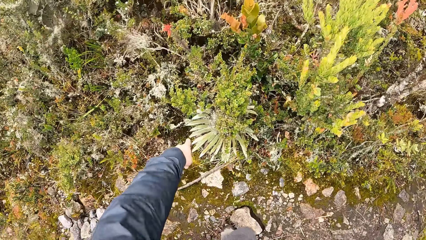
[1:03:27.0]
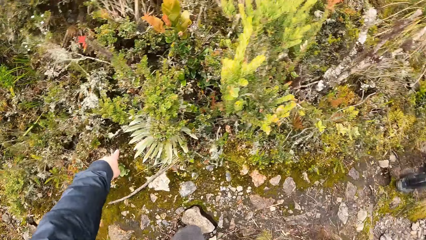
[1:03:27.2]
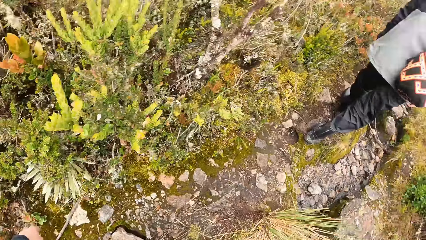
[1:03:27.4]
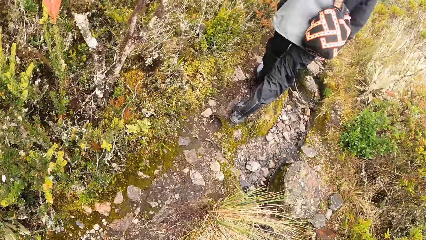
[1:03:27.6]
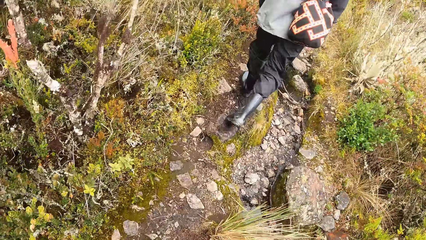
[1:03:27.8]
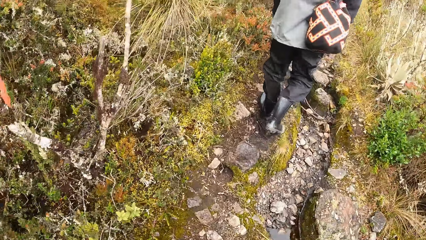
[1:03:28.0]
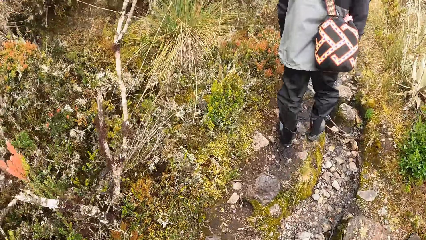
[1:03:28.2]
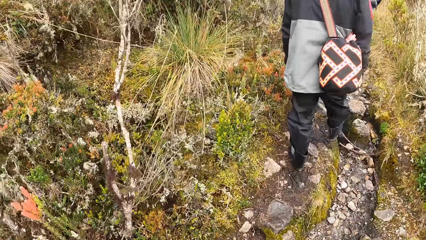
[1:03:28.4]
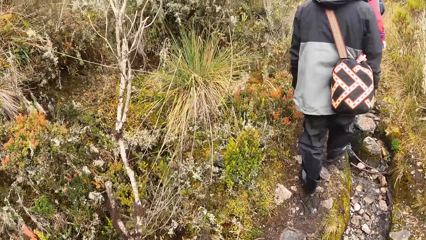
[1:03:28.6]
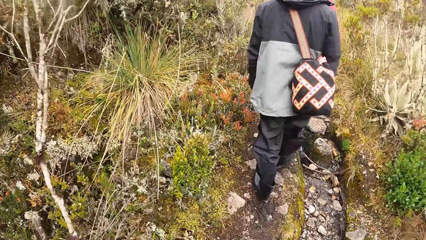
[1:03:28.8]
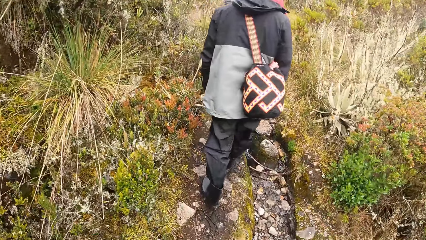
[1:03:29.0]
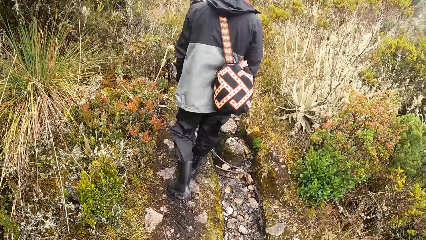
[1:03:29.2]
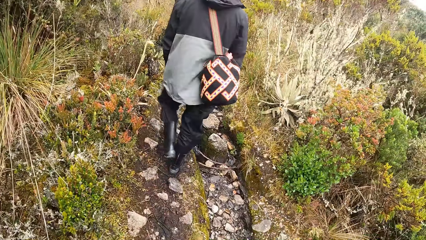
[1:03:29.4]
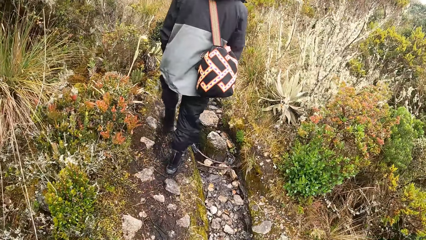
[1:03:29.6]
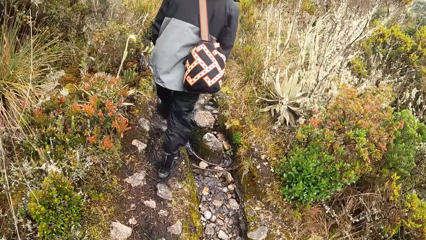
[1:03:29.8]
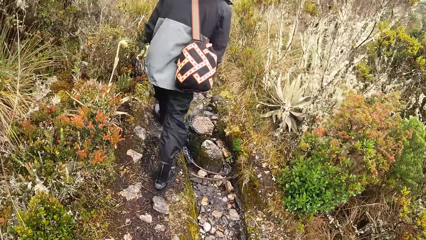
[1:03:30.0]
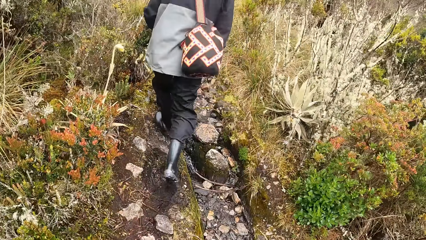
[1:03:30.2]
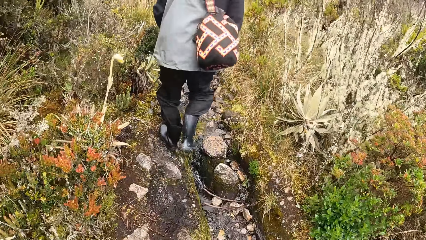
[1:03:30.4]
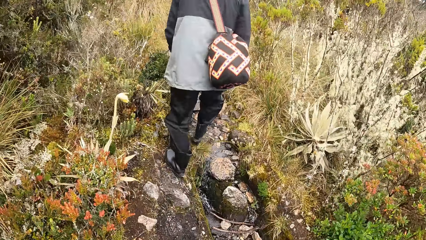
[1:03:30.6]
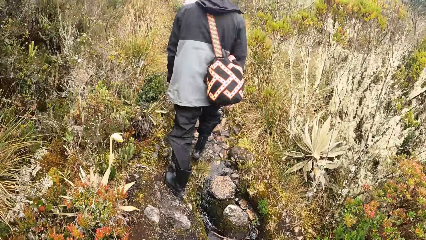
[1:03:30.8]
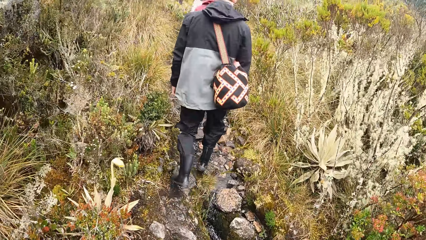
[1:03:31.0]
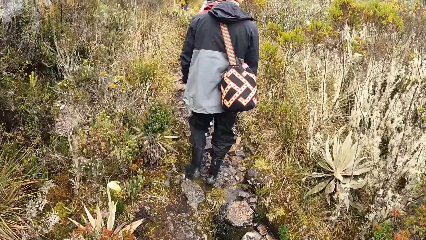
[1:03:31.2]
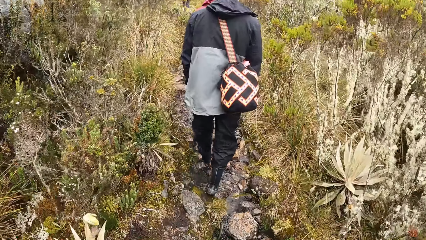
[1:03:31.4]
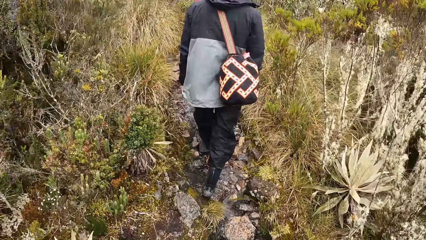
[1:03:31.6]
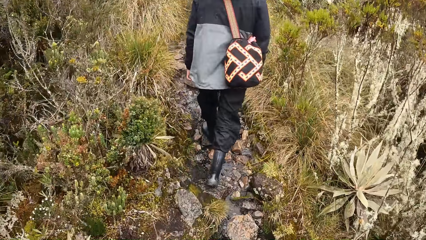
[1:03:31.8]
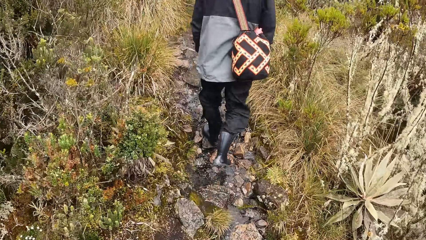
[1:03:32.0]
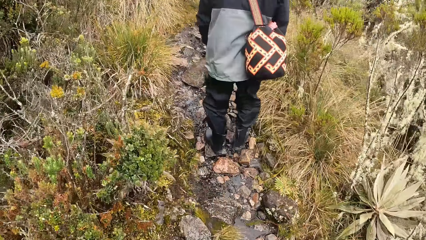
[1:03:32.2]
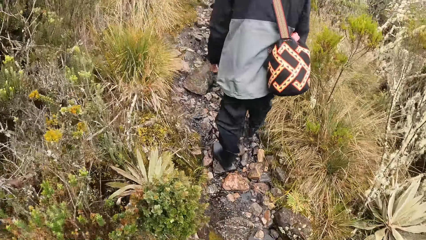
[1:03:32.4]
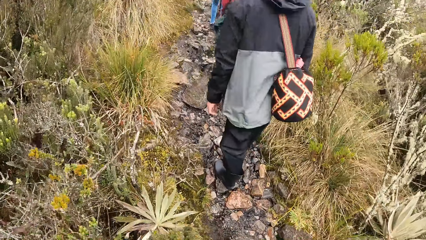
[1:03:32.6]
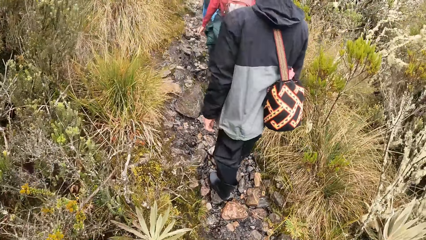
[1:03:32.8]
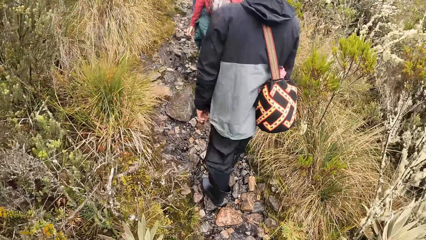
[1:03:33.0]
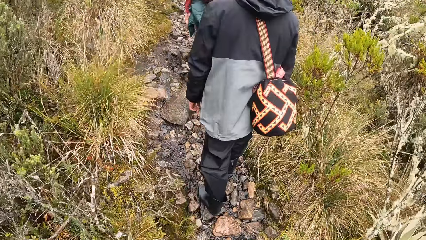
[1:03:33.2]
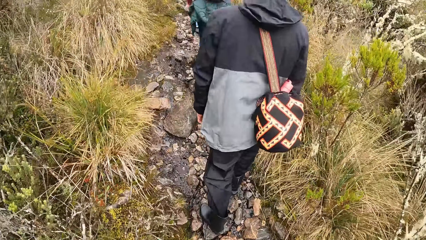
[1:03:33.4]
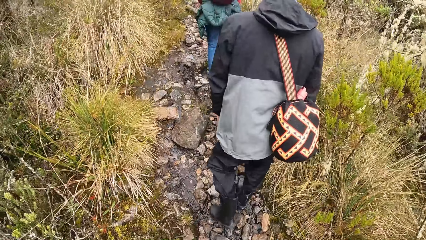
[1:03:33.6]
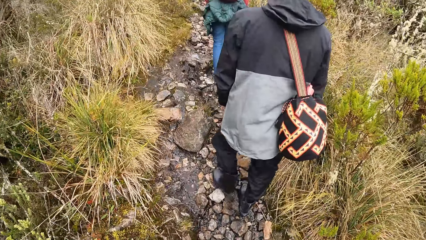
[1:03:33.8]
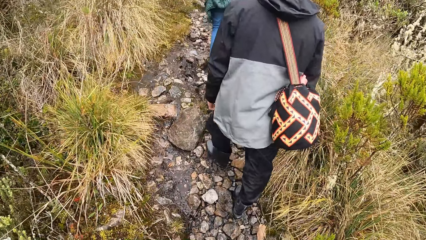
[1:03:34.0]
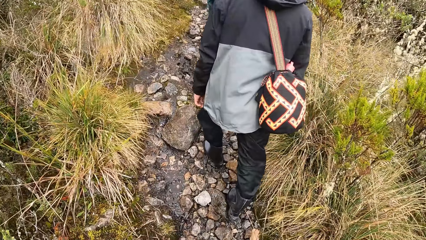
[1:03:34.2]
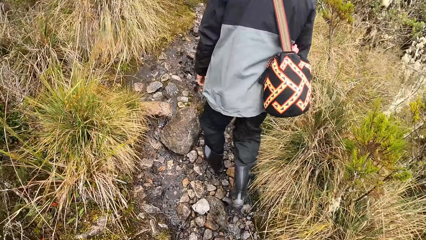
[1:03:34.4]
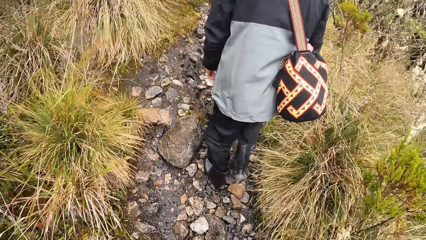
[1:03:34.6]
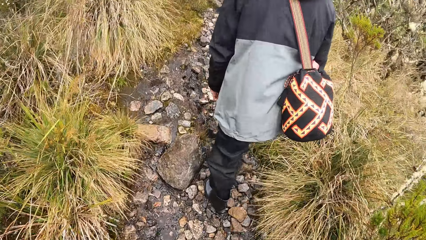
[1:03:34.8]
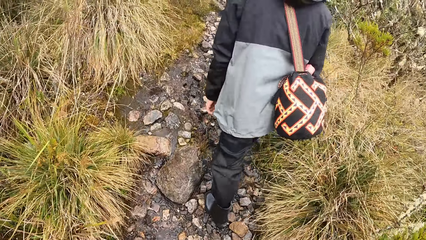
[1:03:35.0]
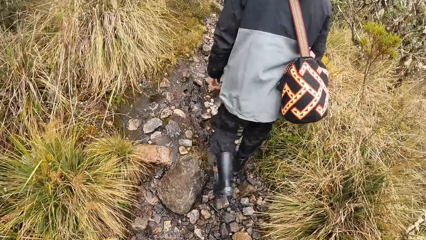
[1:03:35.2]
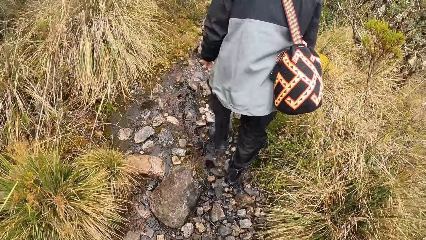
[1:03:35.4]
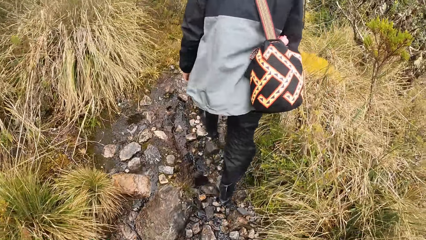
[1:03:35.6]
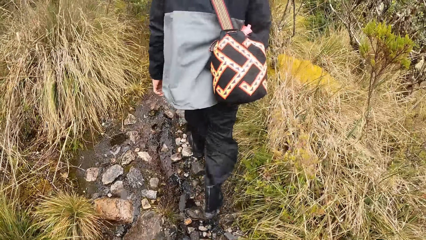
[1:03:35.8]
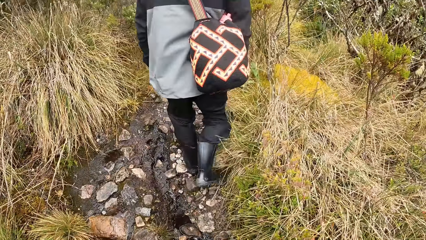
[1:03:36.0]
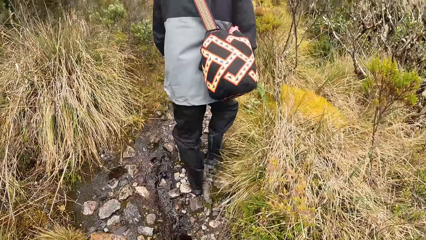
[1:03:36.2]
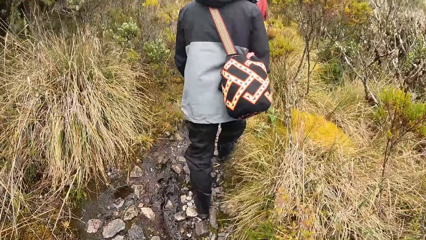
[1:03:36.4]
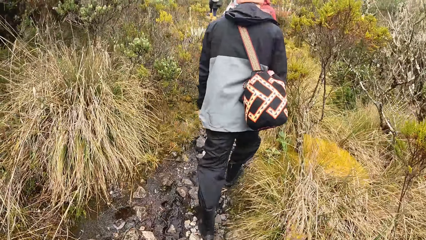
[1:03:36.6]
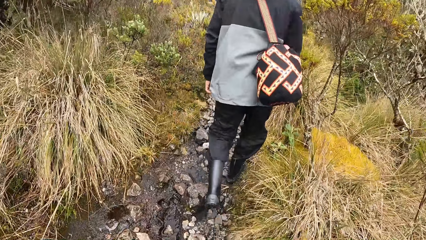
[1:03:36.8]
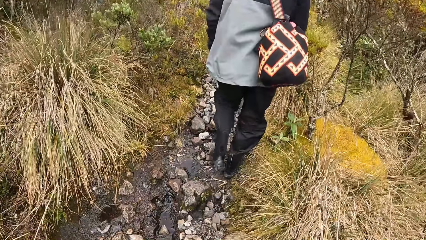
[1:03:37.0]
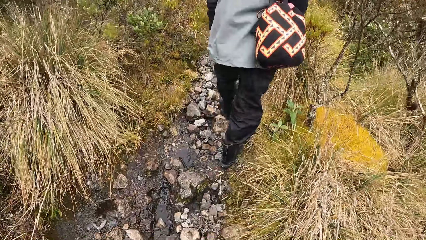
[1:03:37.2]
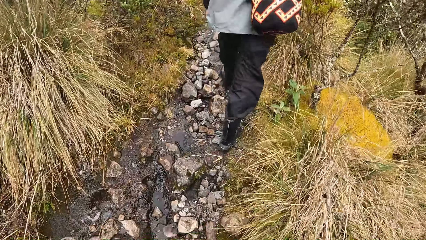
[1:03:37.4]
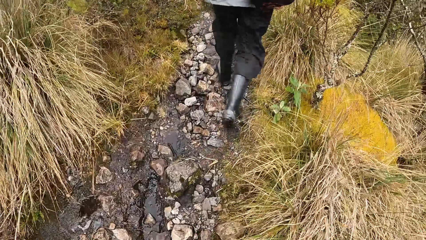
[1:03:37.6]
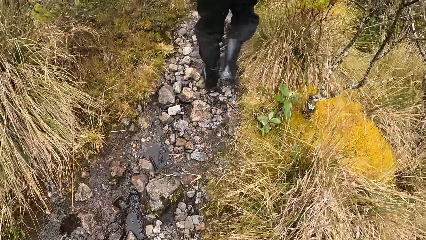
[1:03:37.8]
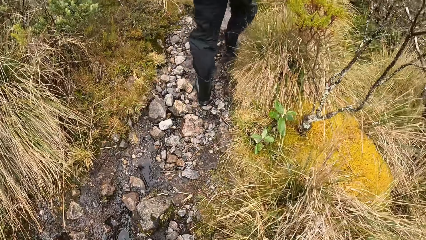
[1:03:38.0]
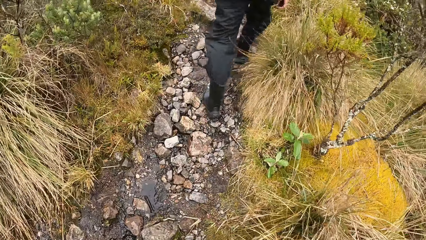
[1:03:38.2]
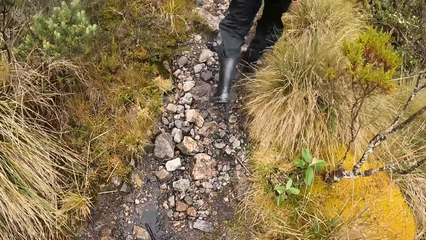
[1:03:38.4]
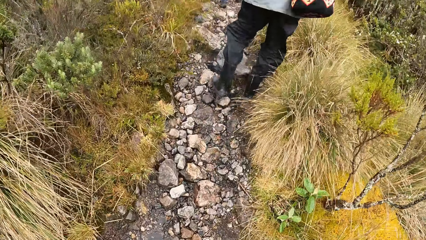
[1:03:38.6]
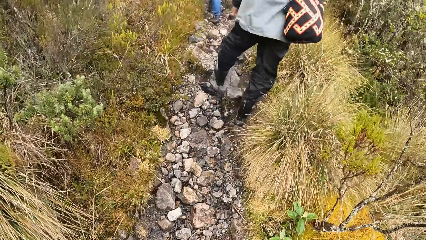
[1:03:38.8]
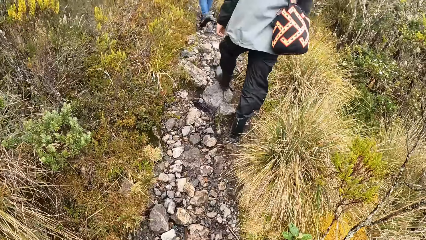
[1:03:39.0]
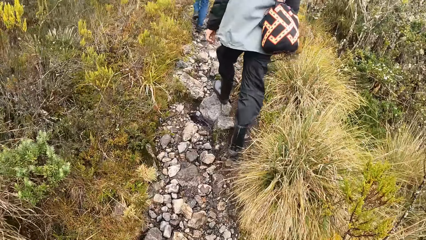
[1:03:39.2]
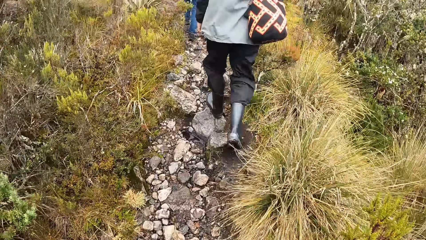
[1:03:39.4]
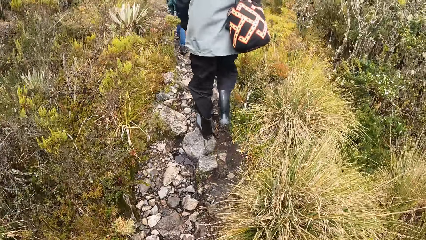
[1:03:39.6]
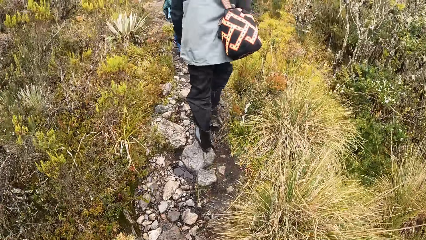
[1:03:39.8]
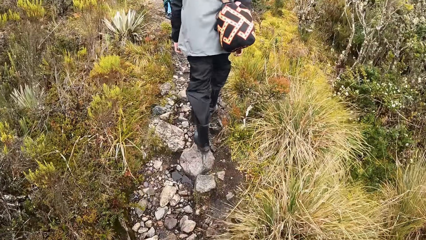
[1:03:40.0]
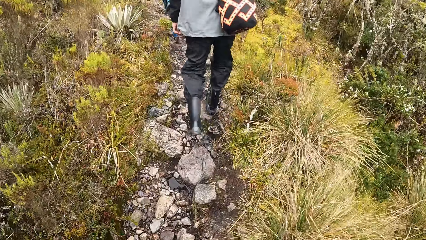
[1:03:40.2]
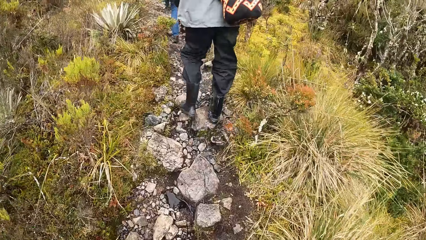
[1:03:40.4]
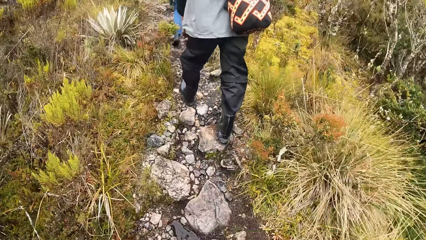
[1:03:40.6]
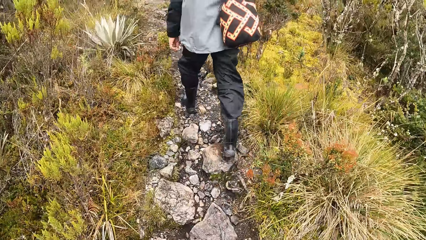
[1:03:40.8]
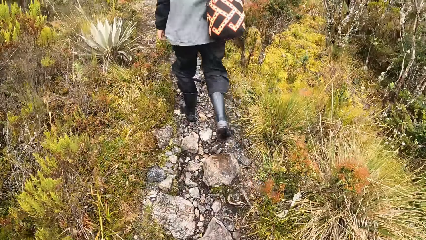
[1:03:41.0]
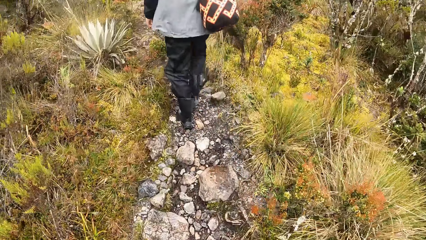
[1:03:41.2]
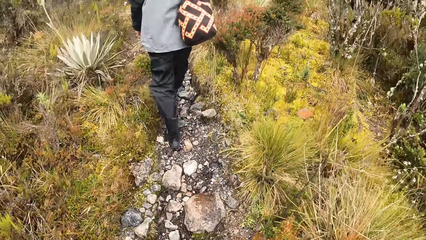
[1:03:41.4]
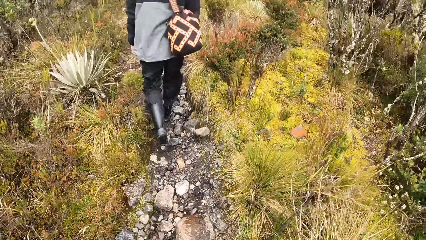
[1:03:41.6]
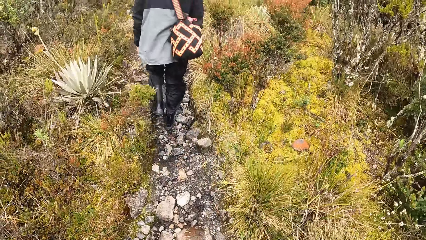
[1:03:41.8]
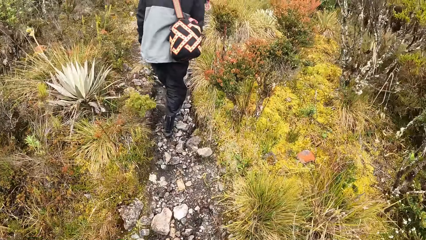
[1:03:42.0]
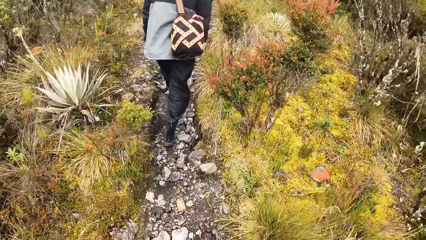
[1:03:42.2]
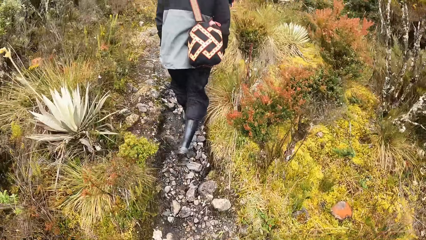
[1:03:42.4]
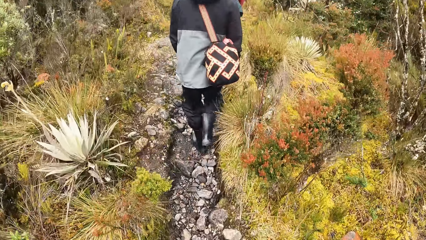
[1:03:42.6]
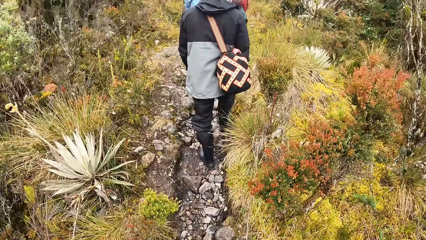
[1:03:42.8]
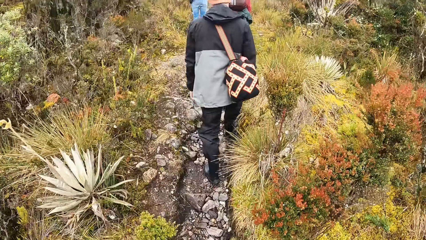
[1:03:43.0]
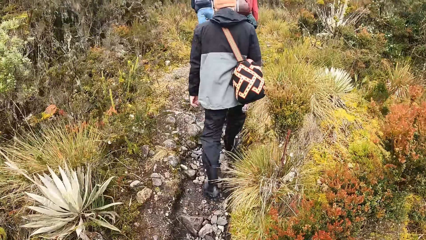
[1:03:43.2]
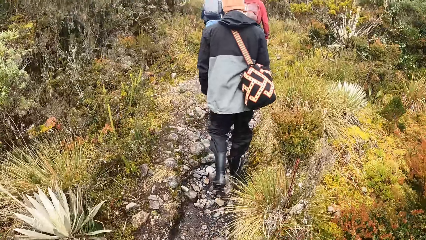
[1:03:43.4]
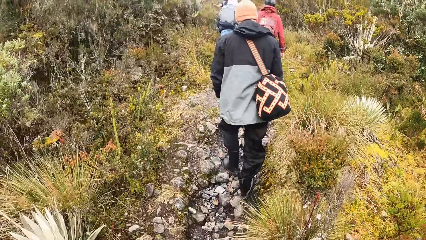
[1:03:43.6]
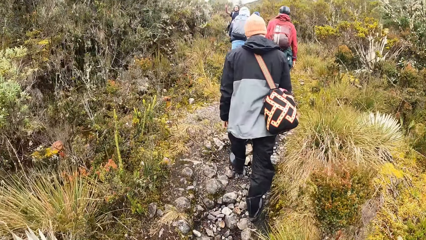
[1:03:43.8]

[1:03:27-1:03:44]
The camera wearer points towards a plant with her left hand. She turns her head to the right. She walks behind the man.
